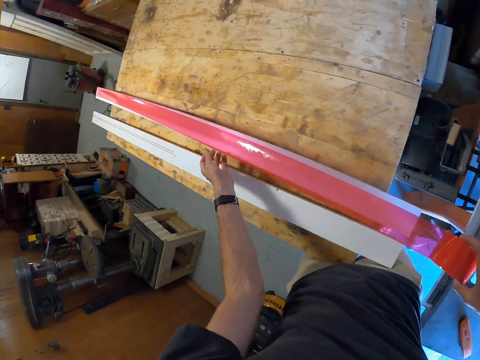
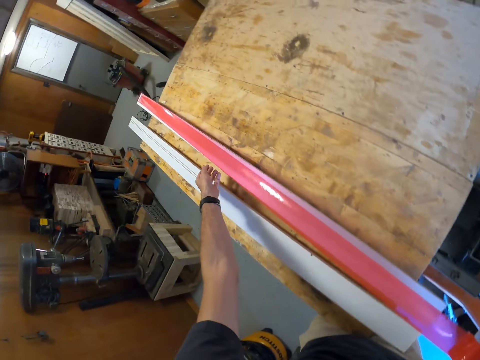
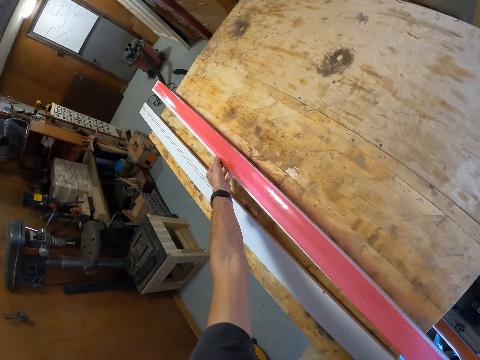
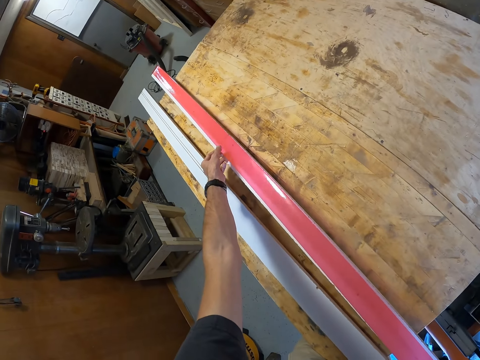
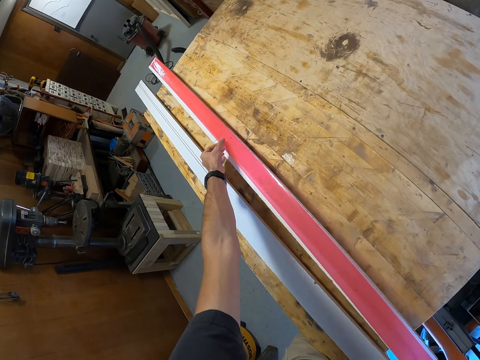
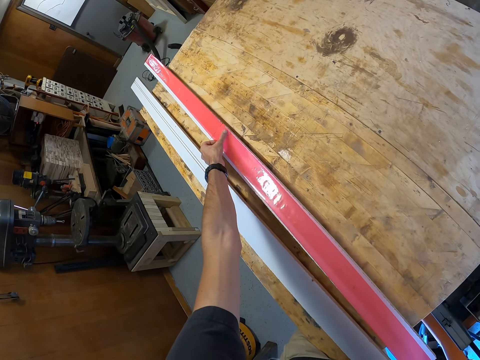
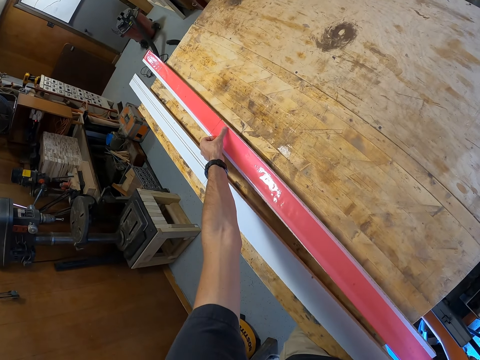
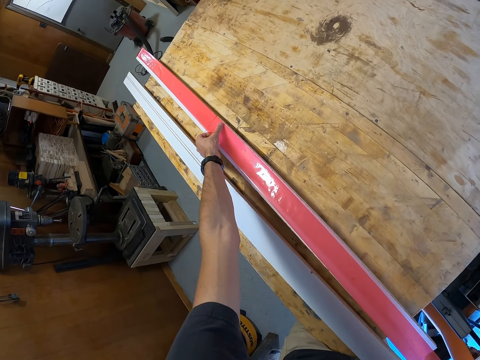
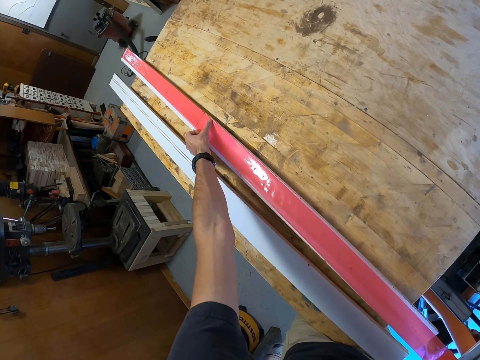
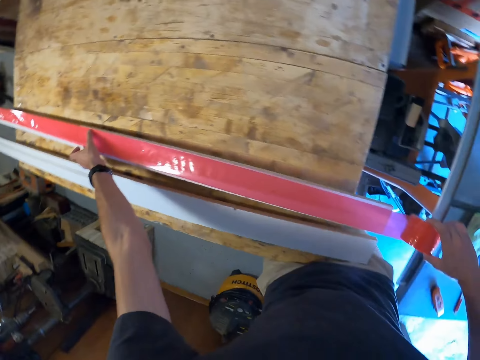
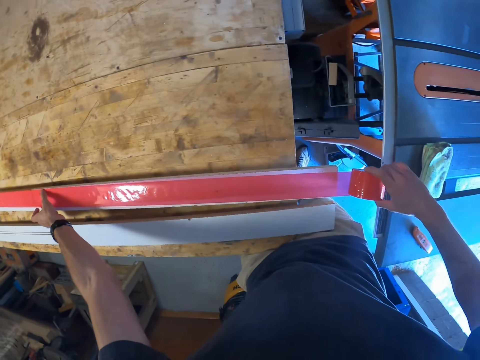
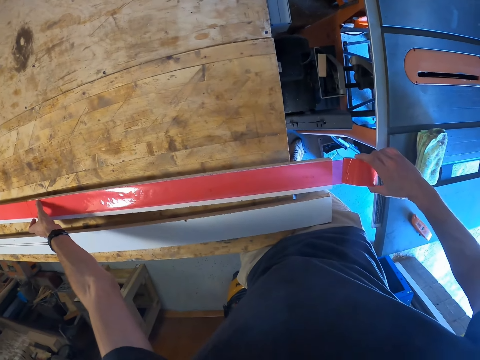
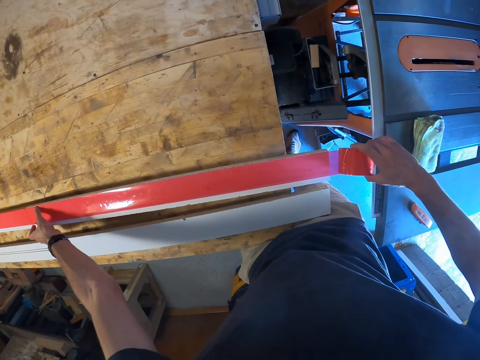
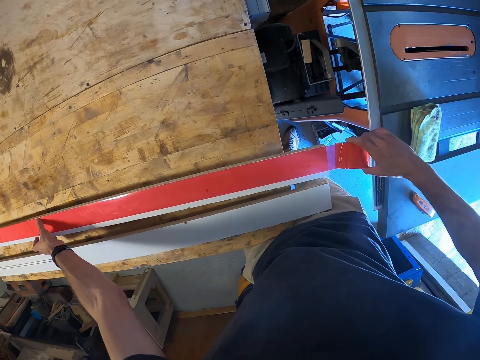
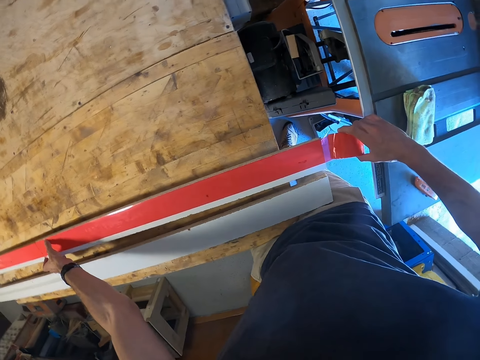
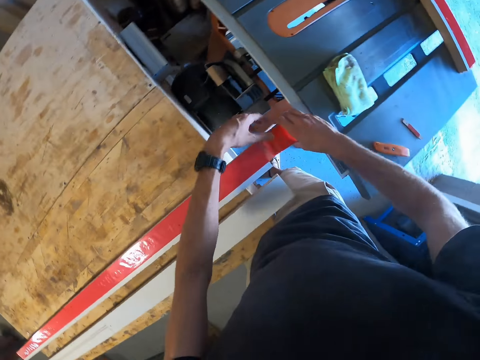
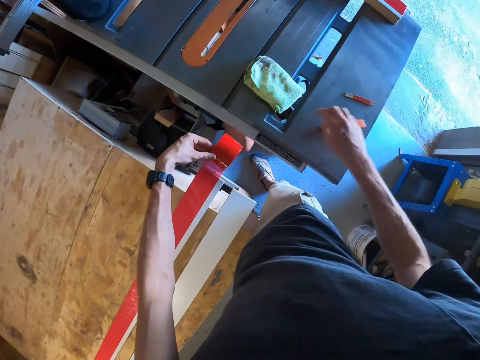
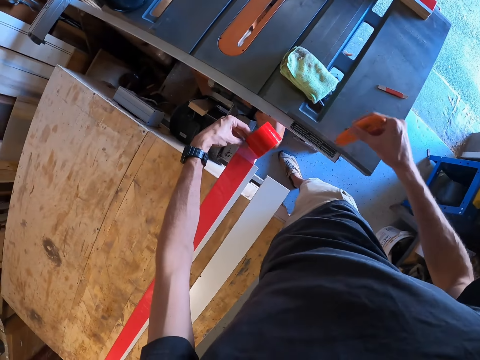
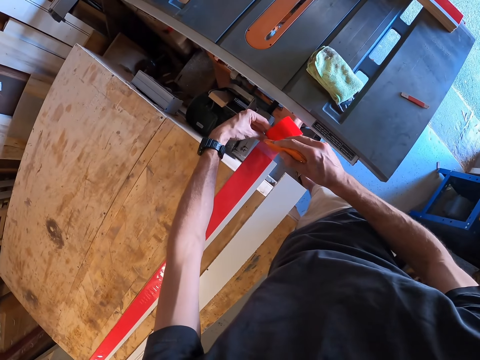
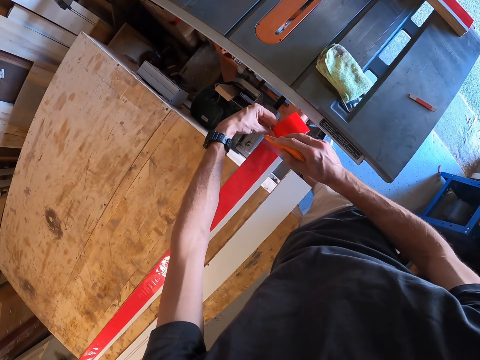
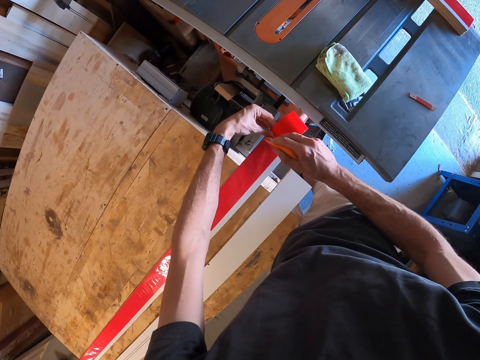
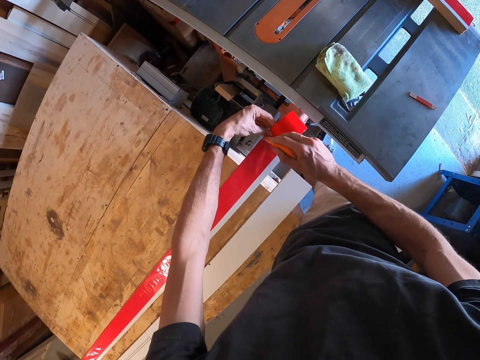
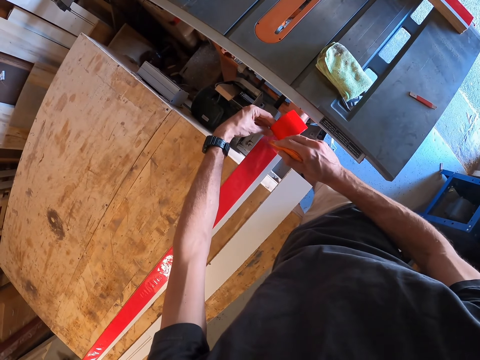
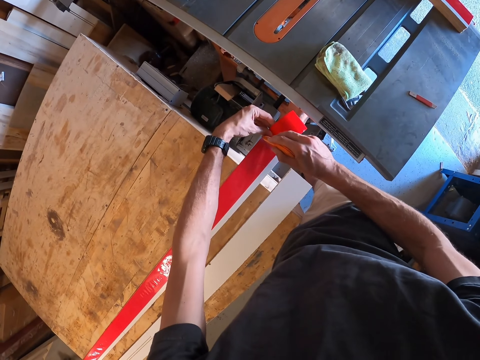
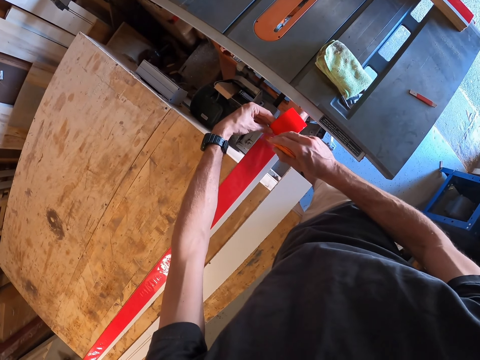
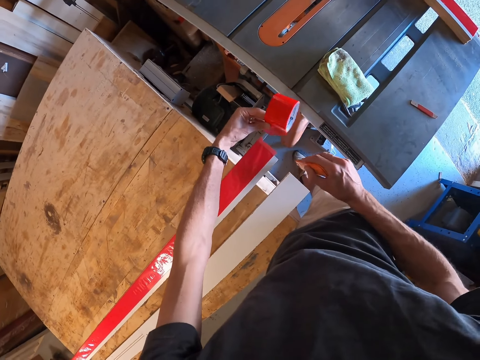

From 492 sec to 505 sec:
The camera wearer presses tape on a piece of wood. He touches the sellotape. He turns right. He touches the sellotape with his left hand. He picks up a blade cutter and cuts the sellotape.

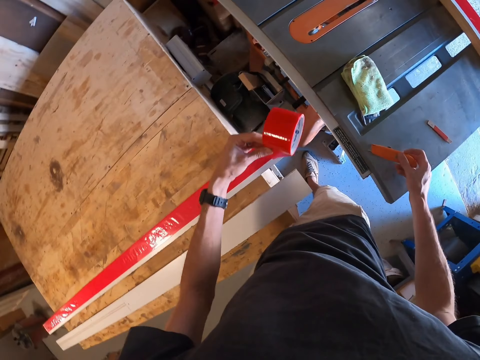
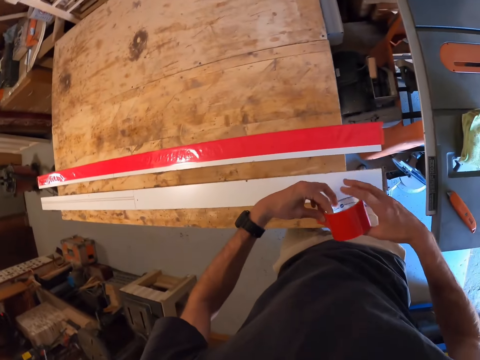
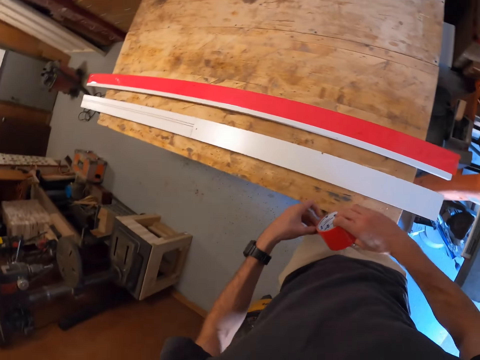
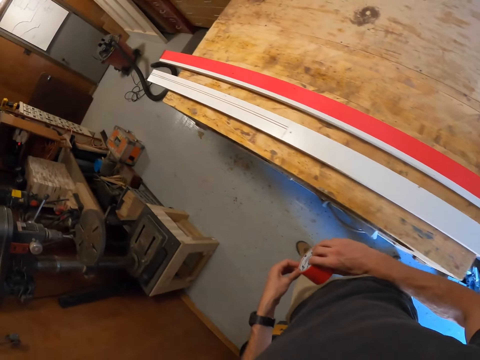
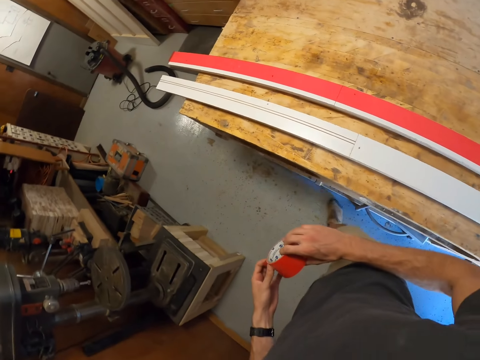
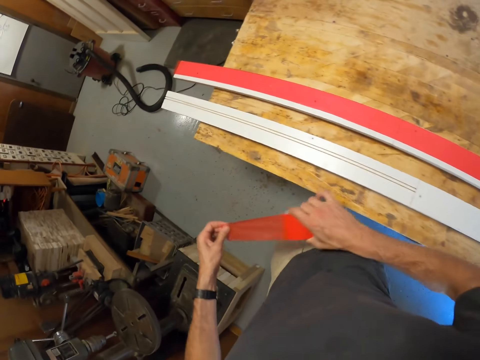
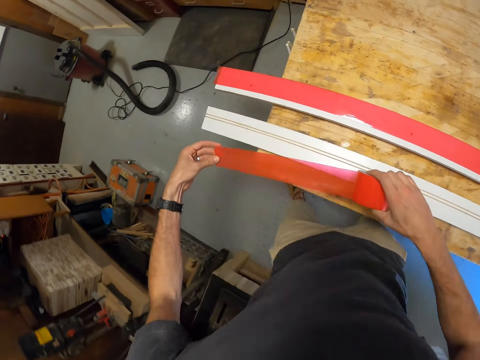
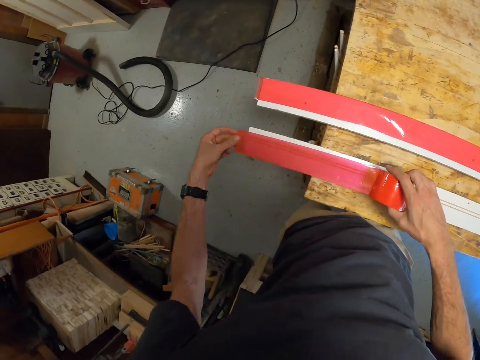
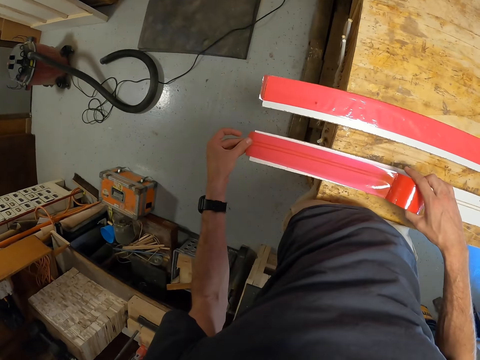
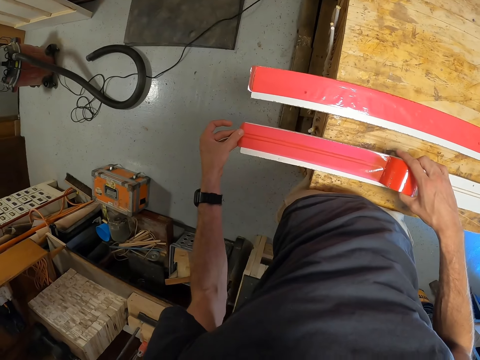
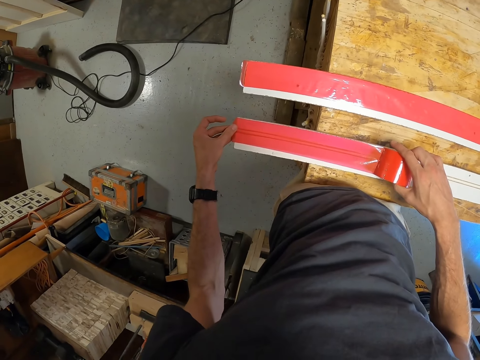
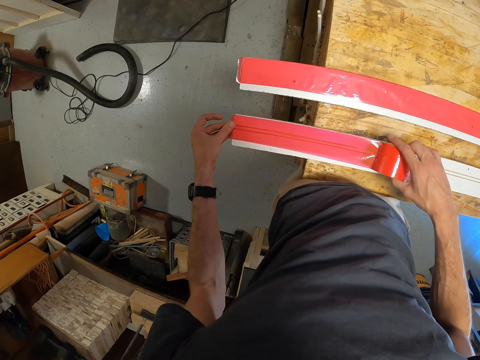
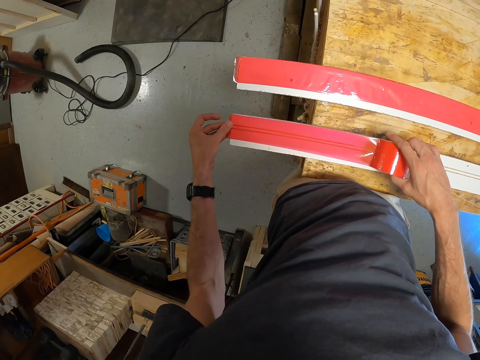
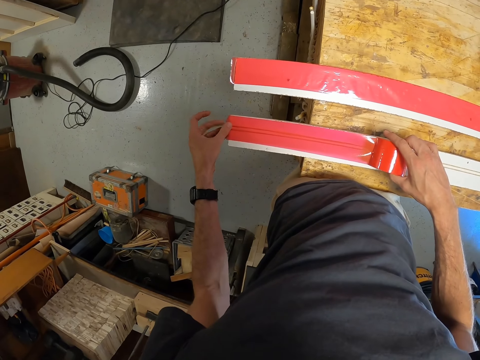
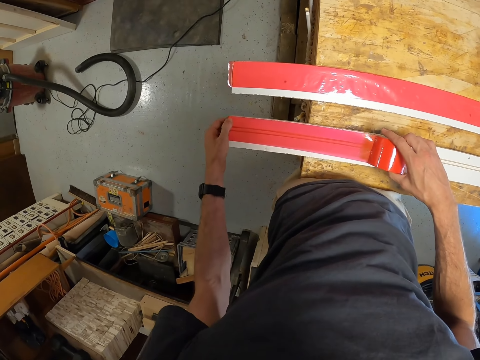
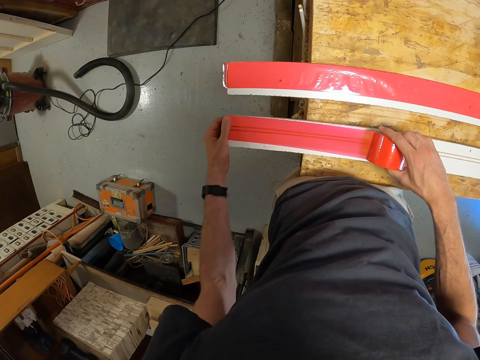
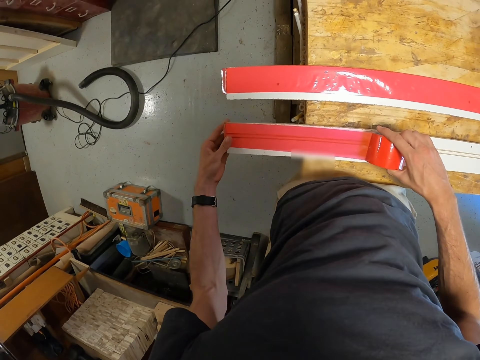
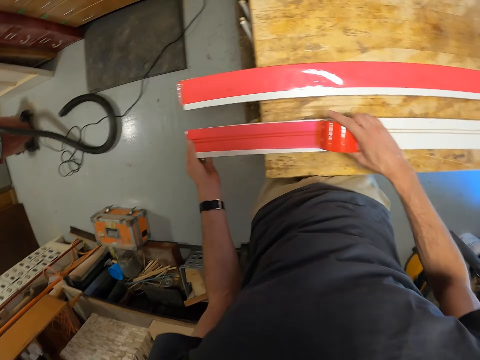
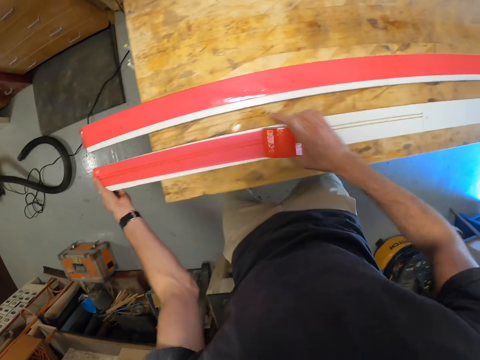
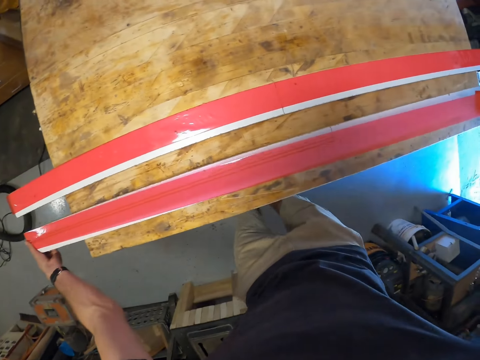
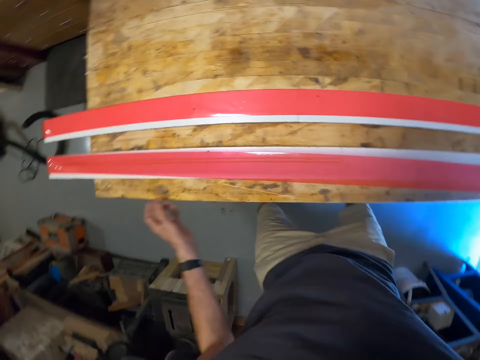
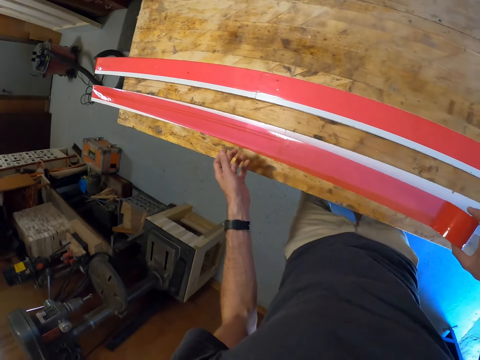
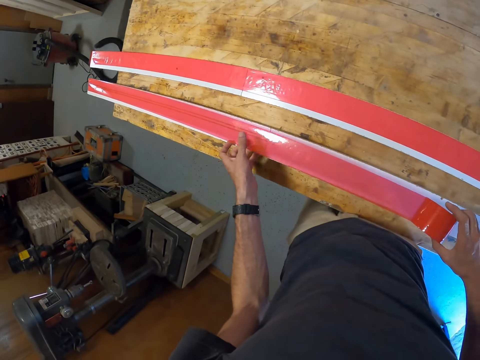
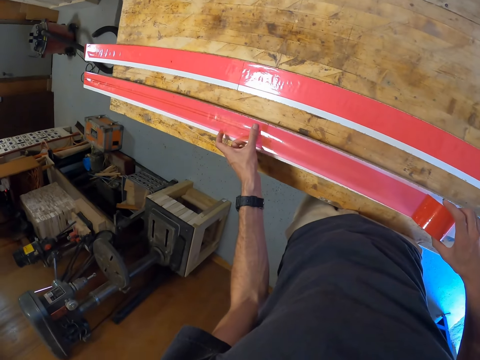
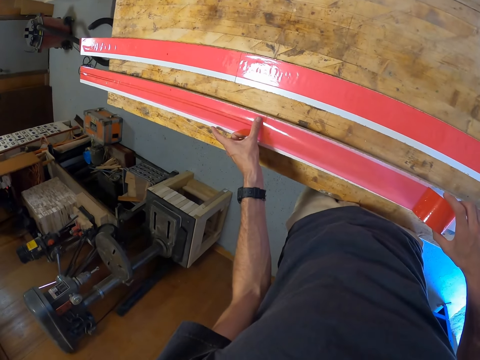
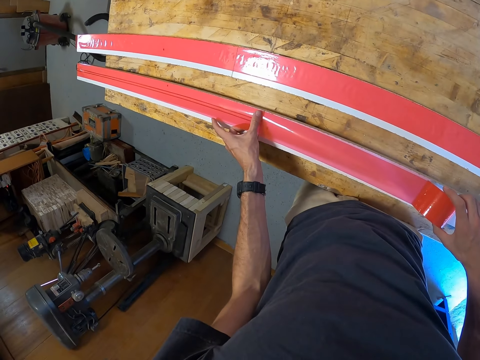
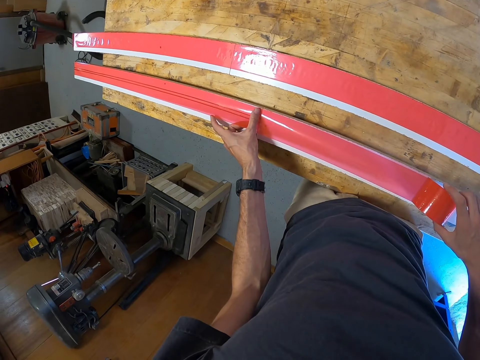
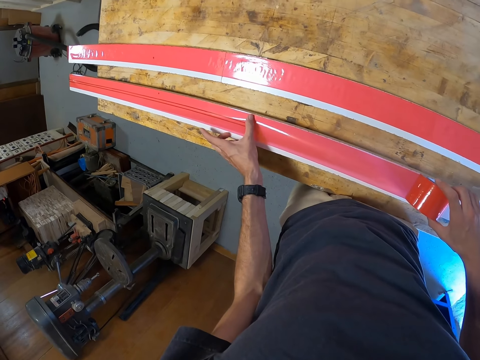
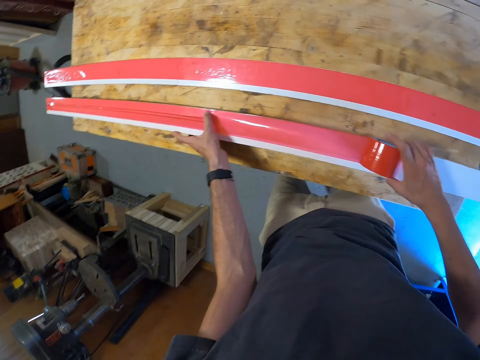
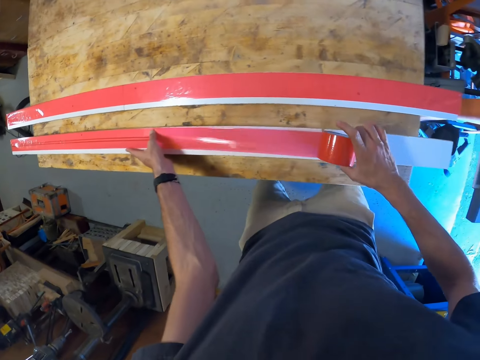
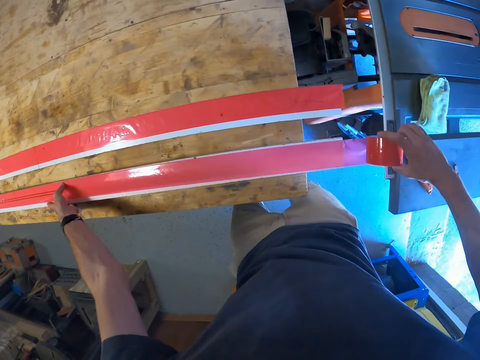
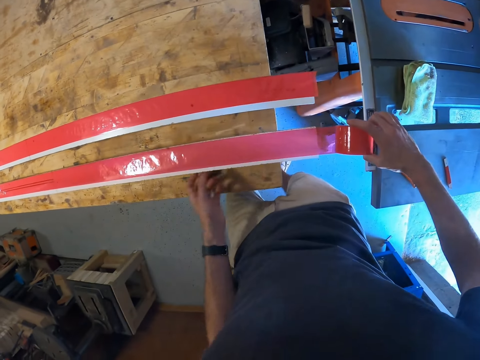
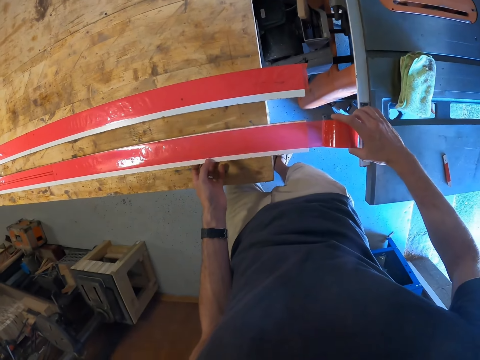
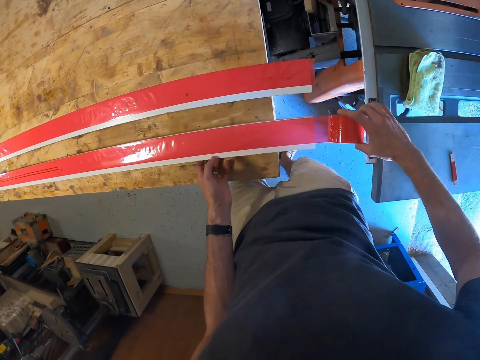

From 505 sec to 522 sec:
The camera wearer places the blade cutter on a table saw. They walk round the table. They pull the tape. They press the tape on the piece of wood. They hold the edge of the wood. They pull the tape over the piece of wood. They press the tape on the piece of wood. They touch the sellotape. They pull the tape over the piece of wood.
